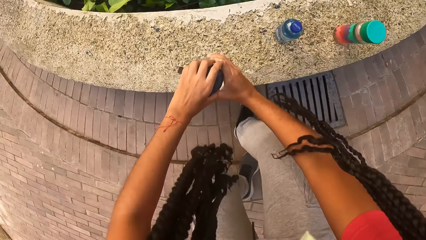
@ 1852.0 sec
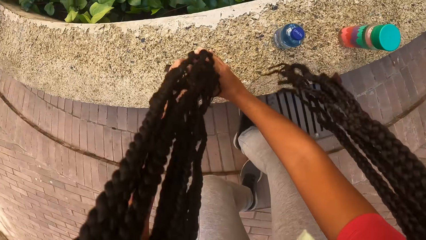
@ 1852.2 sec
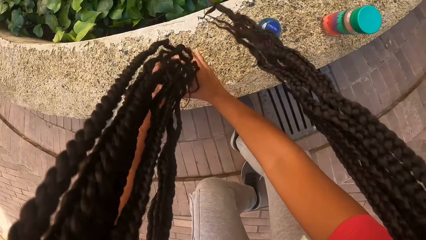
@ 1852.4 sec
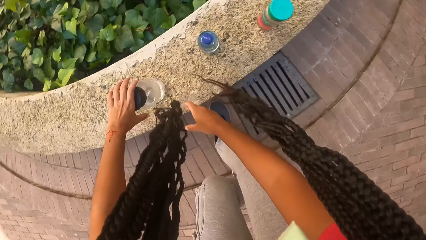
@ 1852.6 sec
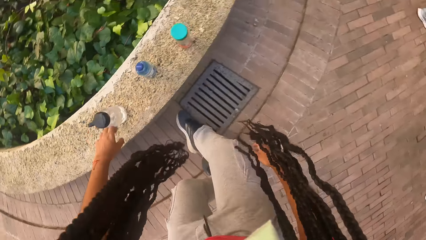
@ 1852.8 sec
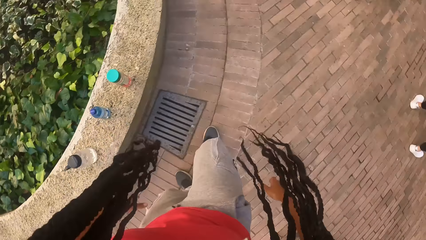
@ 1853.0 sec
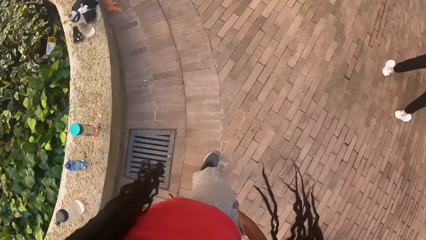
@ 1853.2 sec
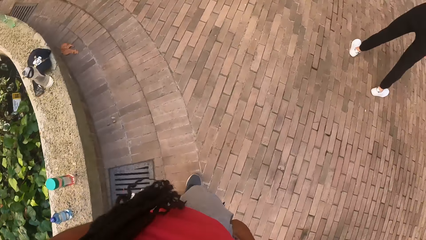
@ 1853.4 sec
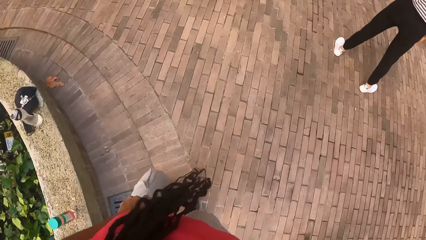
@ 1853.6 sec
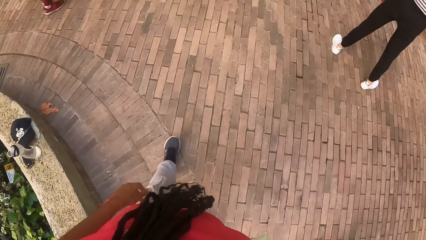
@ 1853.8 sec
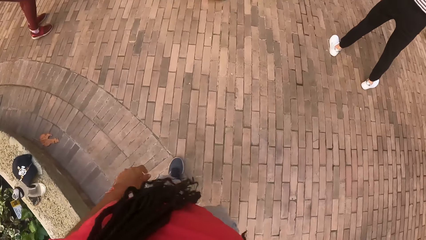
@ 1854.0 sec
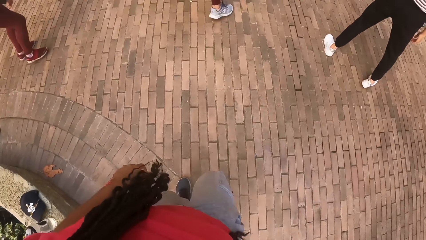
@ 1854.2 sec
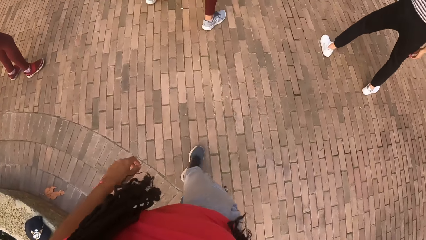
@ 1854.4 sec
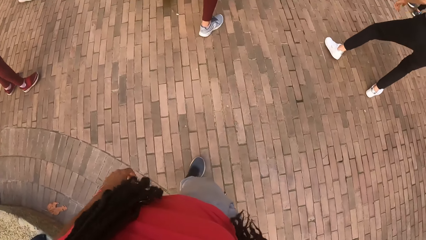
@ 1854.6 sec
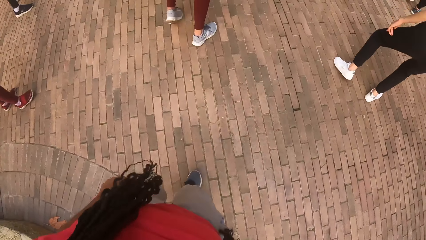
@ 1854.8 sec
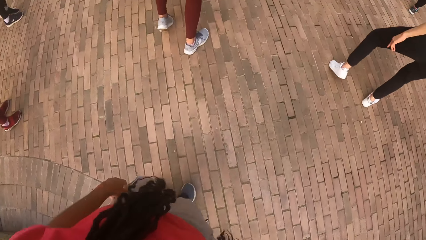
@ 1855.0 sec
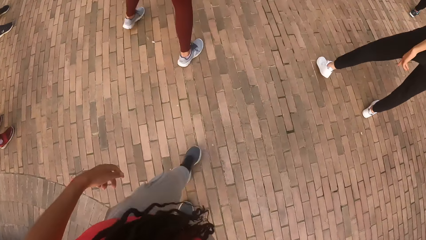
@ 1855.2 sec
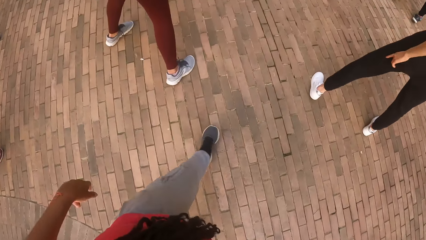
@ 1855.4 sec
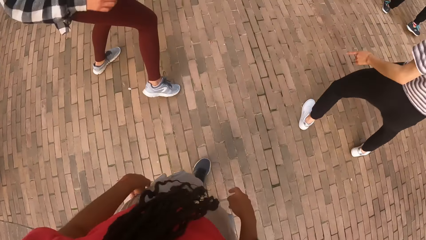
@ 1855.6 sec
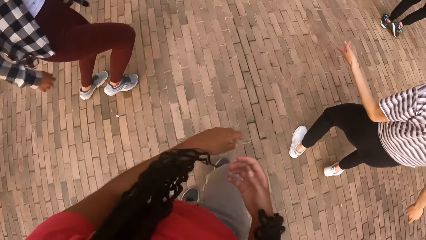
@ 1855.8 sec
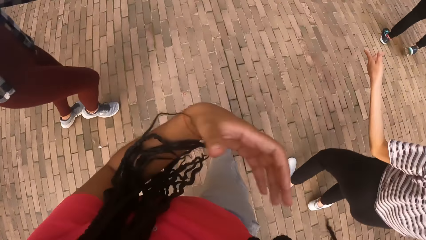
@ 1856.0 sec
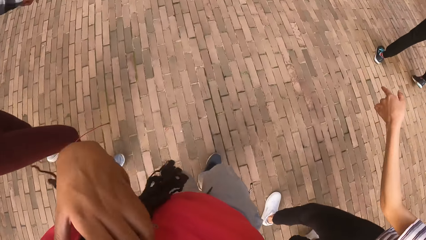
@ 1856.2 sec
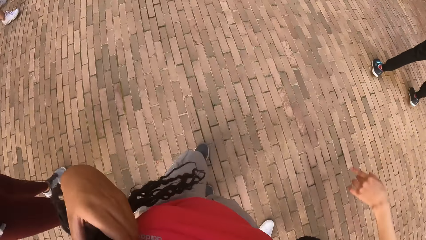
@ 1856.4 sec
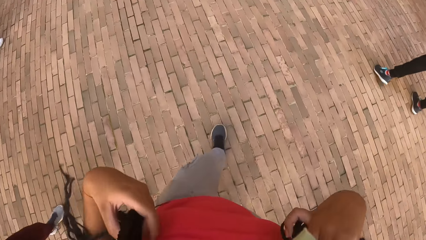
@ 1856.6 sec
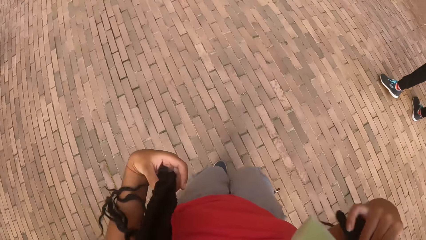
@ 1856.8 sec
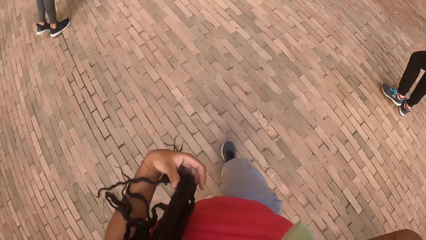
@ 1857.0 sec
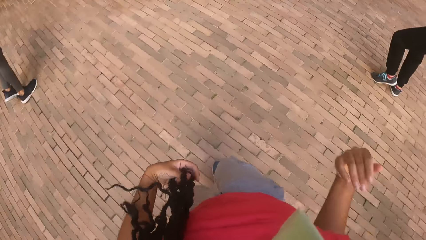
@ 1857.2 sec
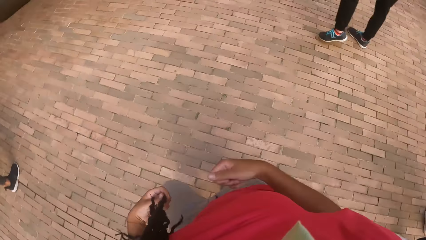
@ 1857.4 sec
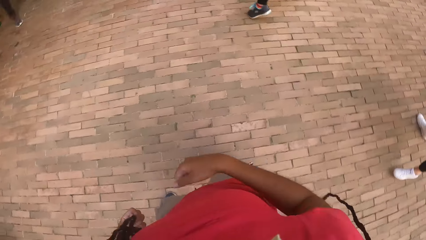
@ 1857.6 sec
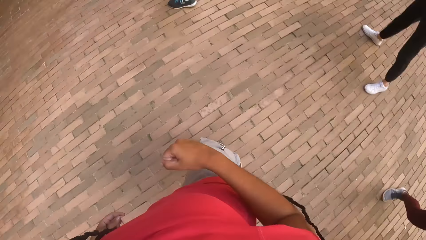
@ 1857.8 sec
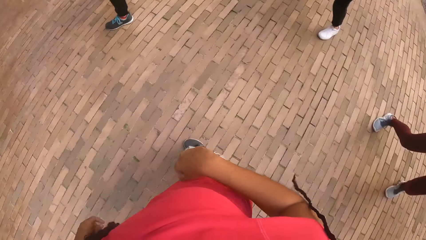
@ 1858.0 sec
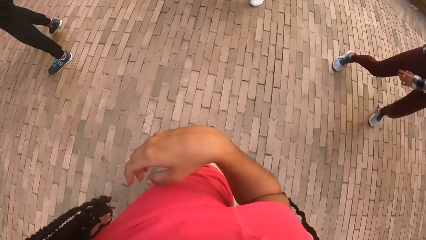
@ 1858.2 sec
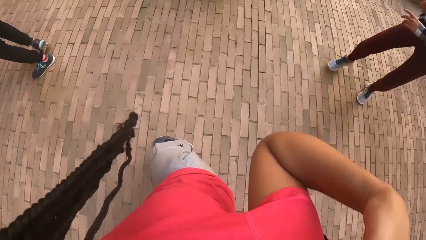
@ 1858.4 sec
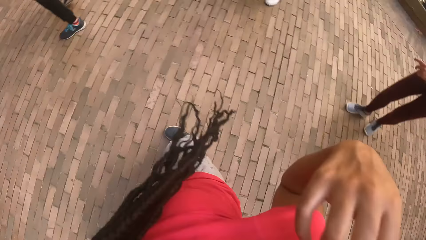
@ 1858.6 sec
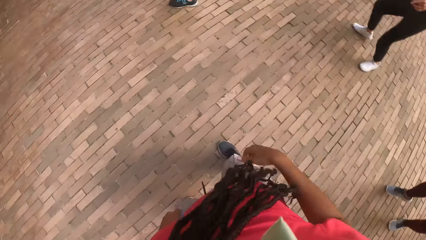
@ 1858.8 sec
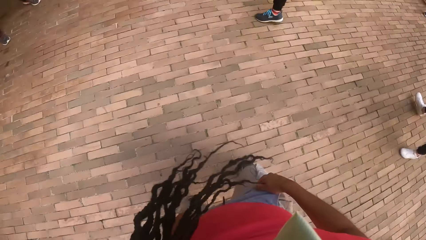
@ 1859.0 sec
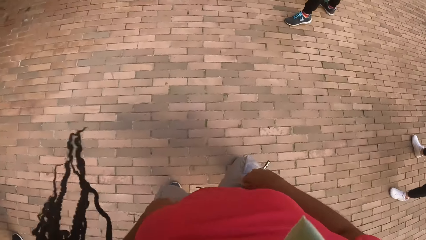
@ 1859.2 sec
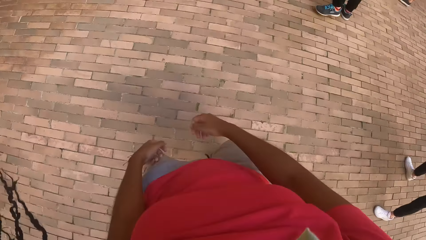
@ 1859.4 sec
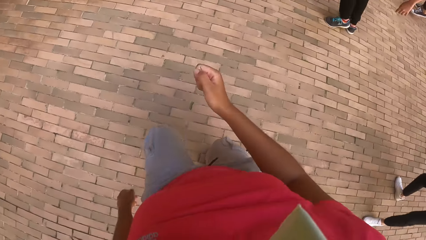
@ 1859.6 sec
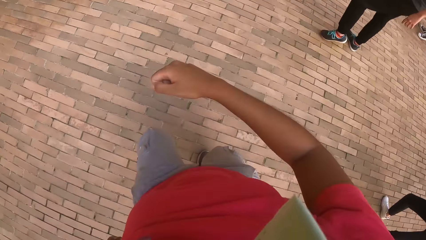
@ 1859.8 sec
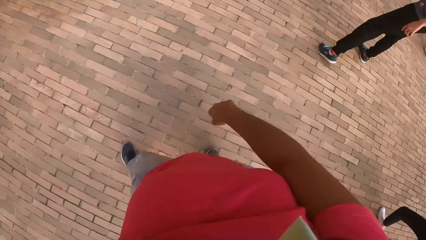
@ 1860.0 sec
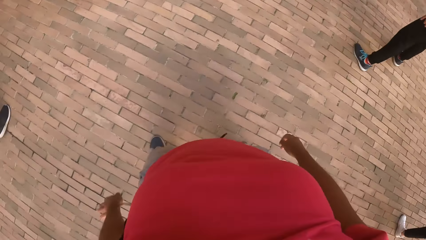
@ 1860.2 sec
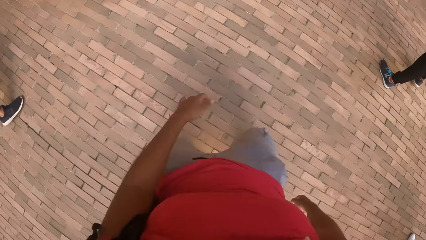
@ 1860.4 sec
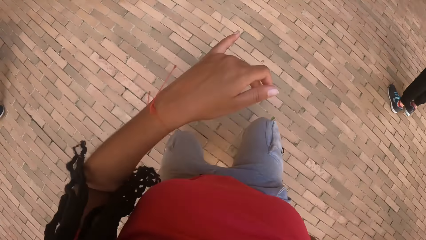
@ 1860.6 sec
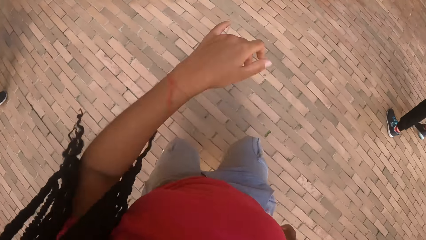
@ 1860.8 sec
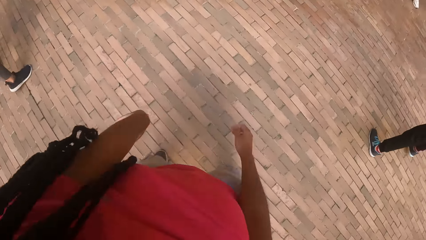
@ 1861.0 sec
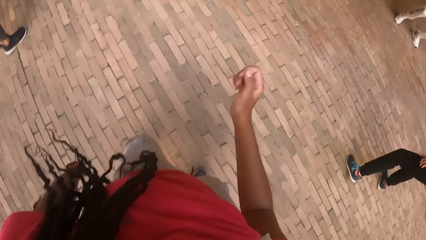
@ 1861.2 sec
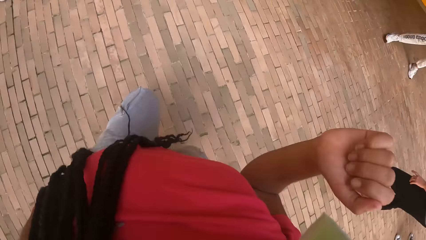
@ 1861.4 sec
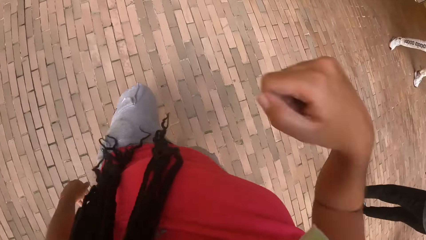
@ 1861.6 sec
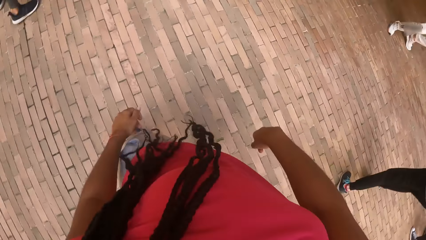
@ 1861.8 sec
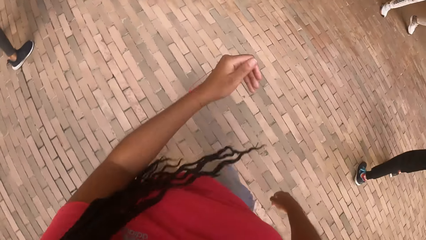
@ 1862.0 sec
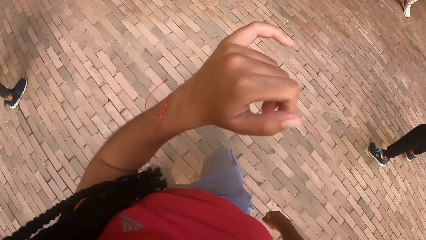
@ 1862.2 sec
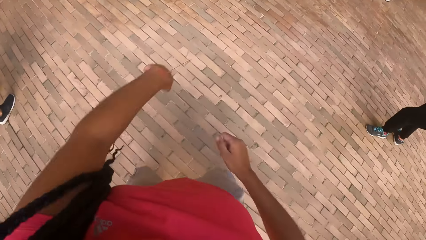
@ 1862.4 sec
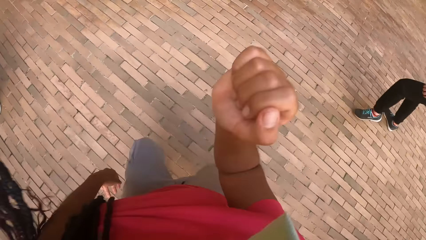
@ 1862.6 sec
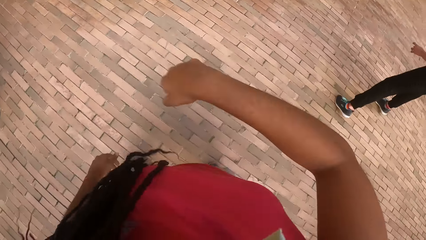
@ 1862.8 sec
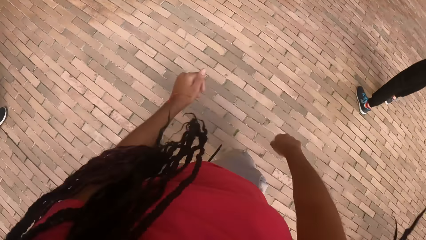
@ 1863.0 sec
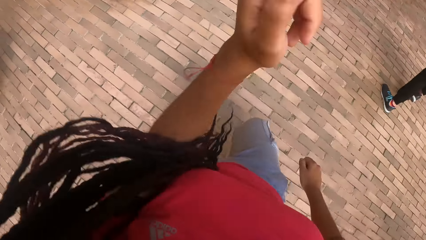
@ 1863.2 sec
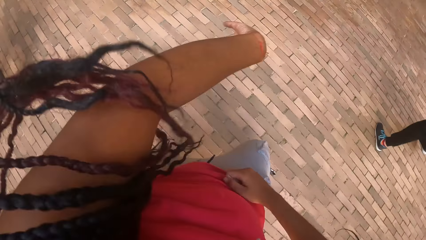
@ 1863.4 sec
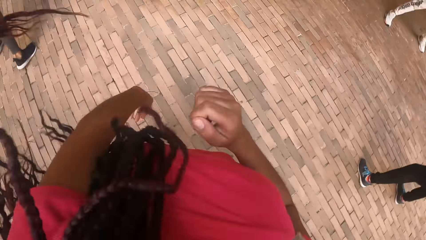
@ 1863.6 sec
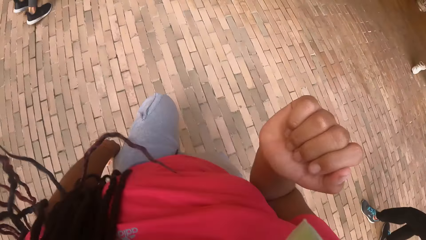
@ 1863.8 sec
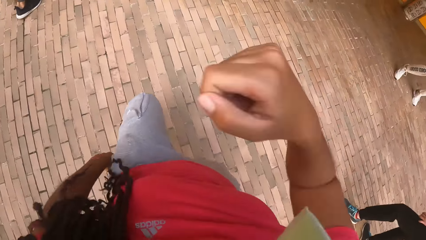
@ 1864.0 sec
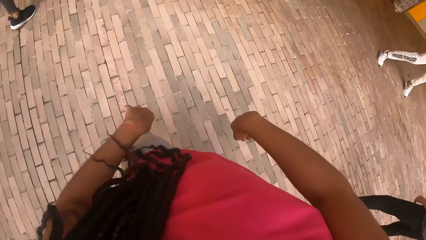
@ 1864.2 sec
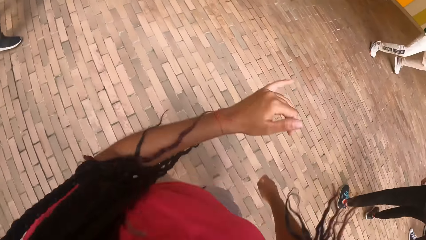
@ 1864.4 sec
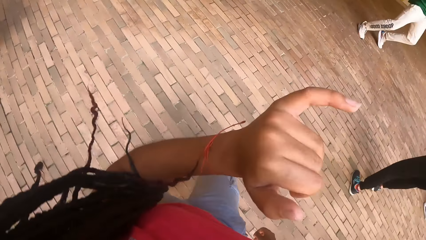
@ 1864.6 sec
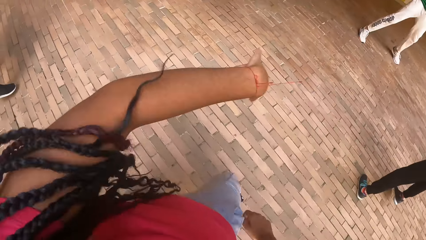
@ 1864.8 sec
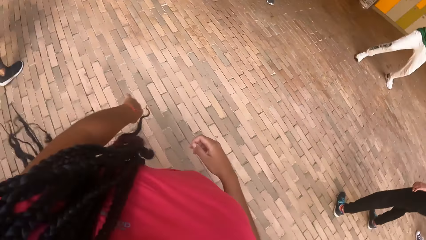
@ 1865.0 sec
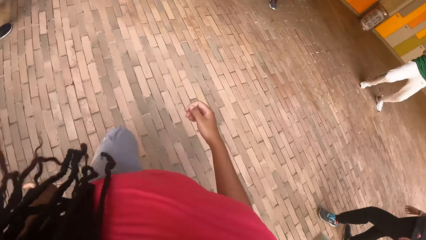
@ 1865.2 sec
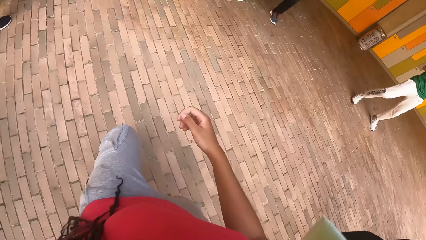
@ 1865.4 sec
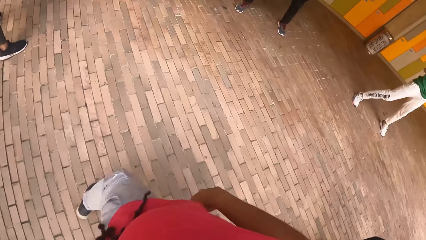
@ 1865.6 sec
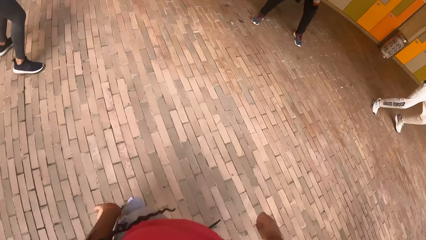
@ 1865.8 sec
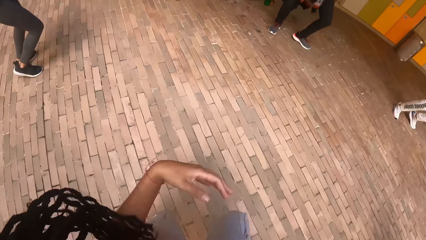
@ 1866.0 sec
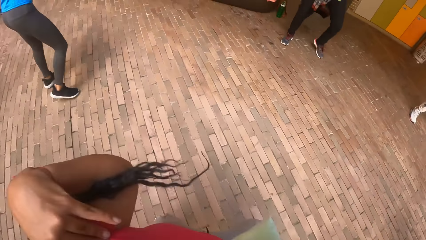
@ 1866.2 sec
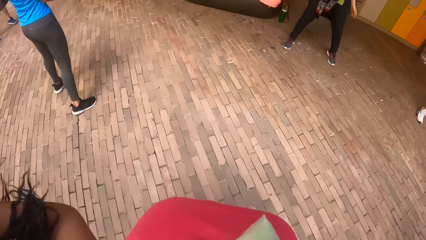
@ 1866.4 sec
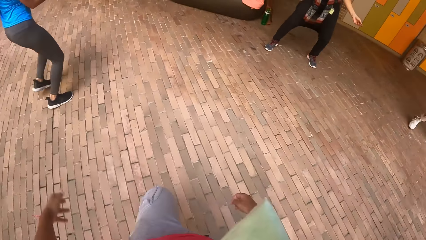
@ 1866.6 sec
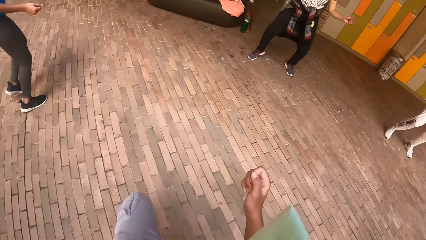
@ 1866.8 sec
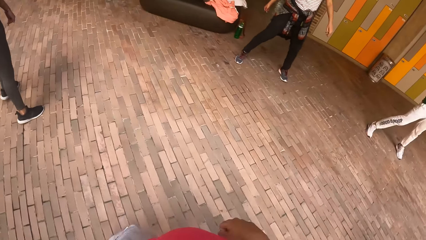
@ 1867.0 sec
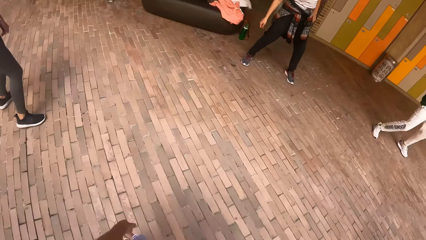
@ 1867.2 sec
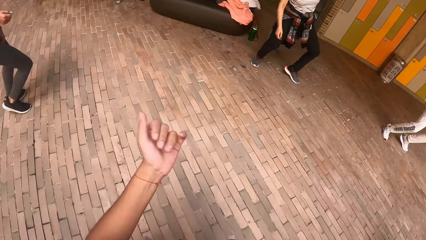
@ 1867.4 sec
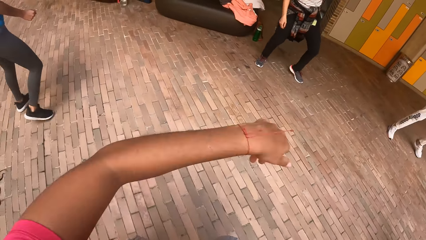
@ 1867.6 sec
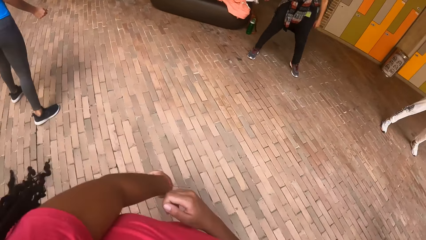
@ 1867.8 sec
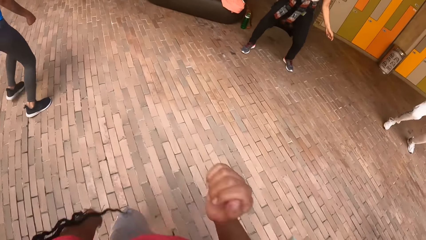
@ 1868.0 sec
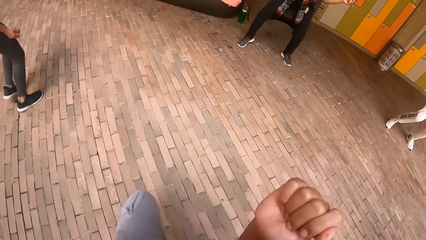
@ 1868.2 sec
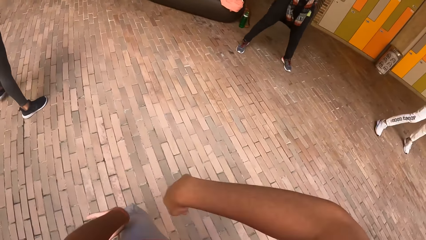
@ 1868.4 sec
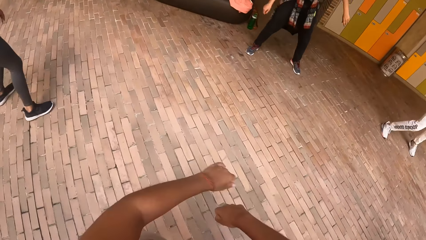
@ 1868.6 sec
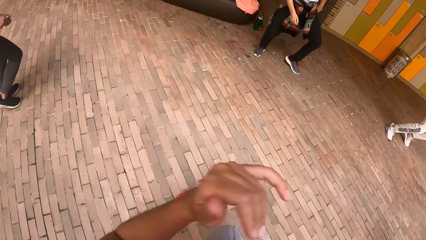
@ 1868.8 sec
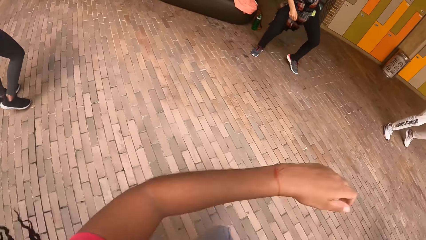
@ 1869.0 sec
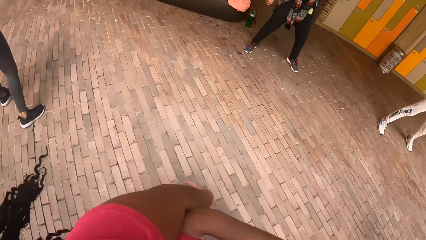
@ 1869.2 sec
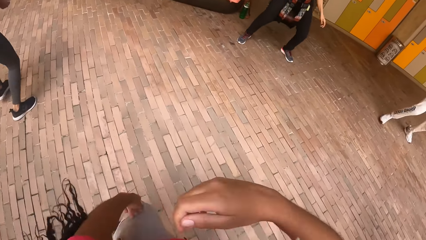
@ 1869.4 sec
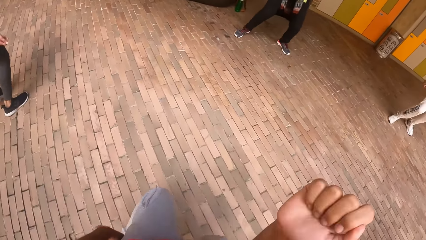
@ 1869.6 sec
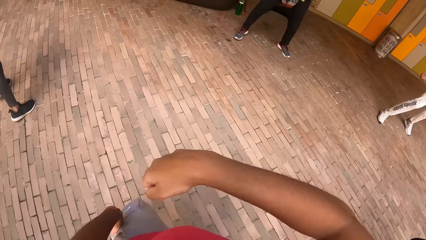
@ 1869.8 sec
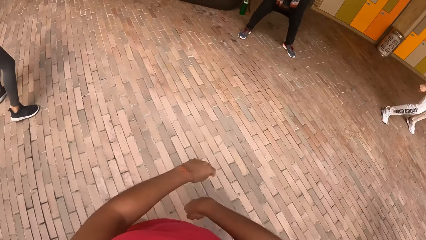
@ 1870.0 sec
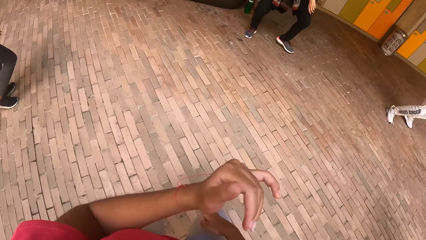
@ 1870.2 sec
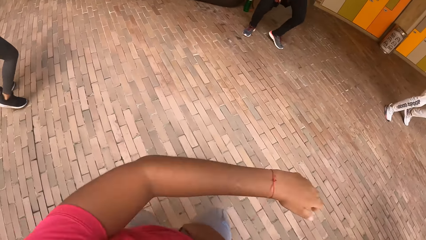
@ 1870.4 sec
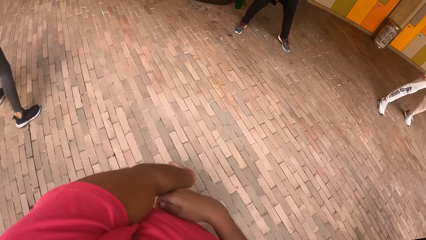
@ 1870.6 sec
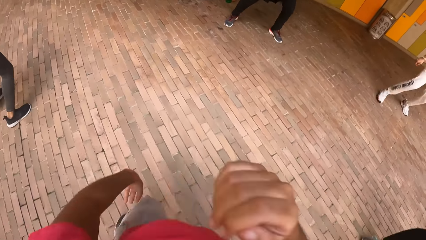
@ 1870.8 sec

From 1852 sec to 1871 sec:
The camera wearer drops the water bottle on the concrete brick with her hands. She moves towards the group of people. She dances on the dance floor with the group of people.
